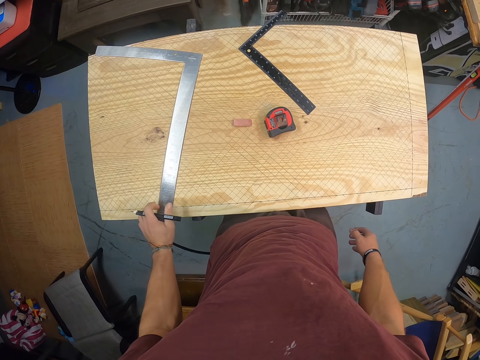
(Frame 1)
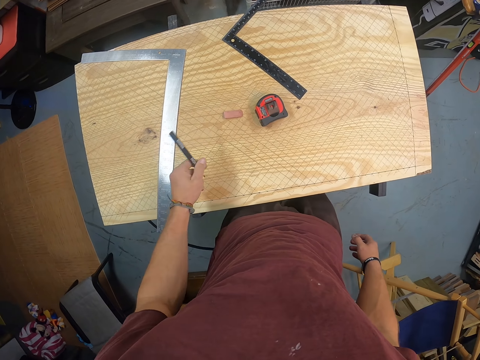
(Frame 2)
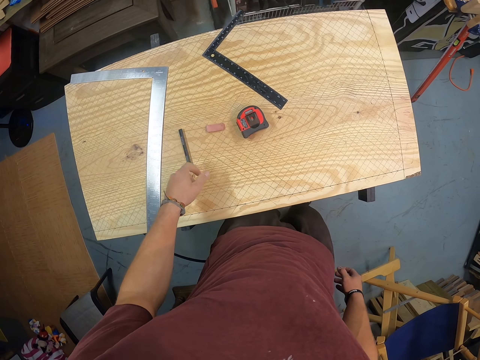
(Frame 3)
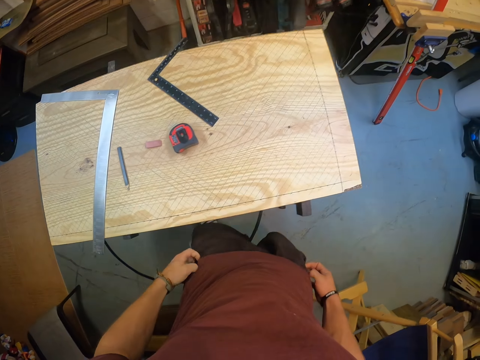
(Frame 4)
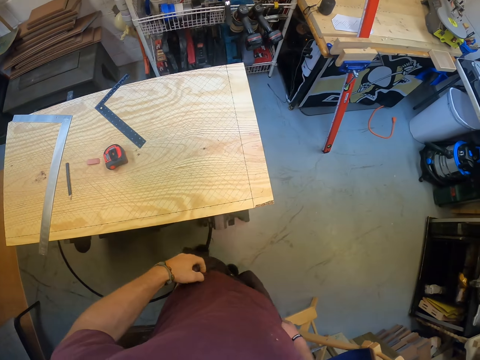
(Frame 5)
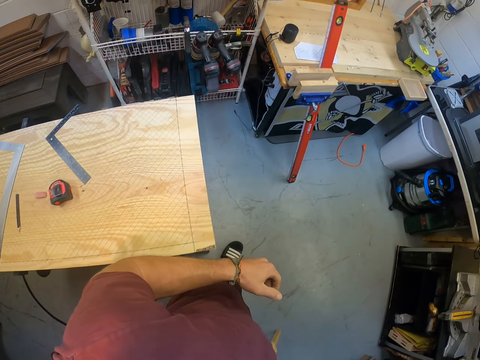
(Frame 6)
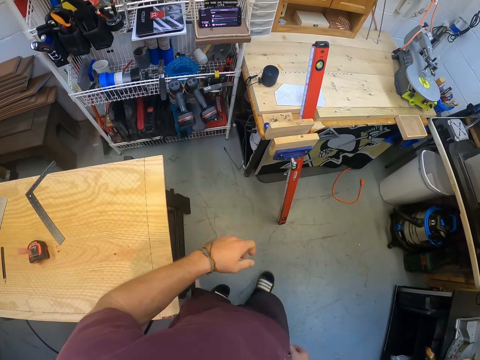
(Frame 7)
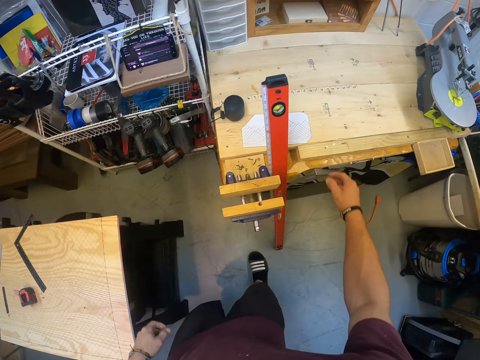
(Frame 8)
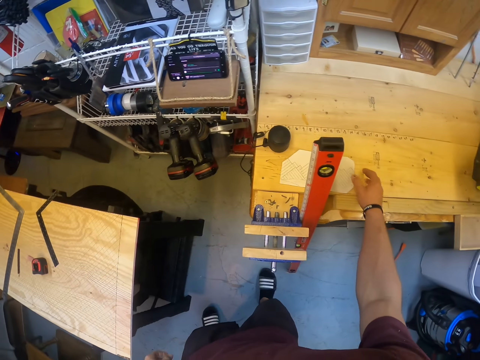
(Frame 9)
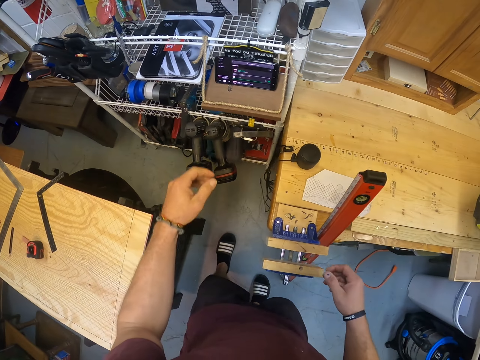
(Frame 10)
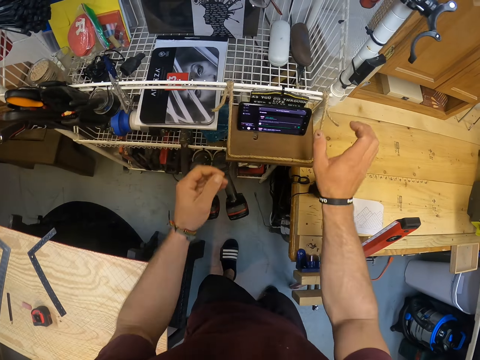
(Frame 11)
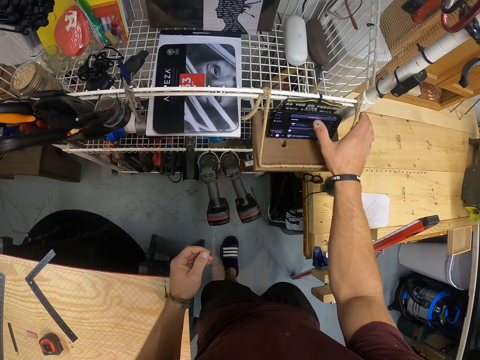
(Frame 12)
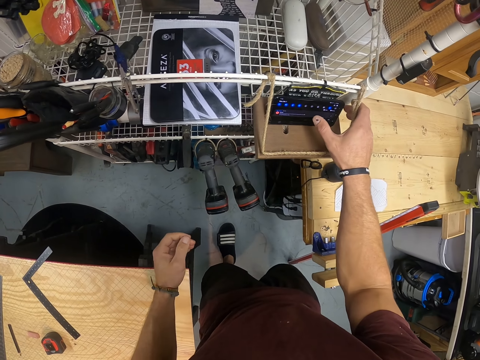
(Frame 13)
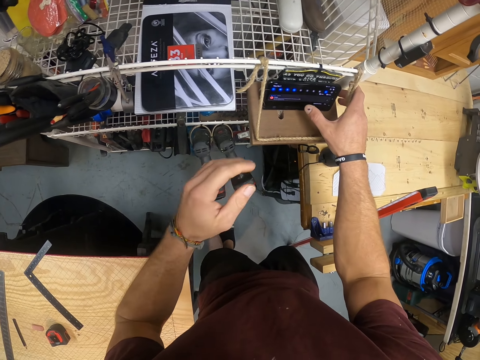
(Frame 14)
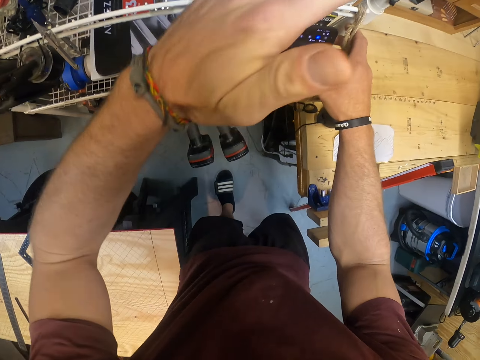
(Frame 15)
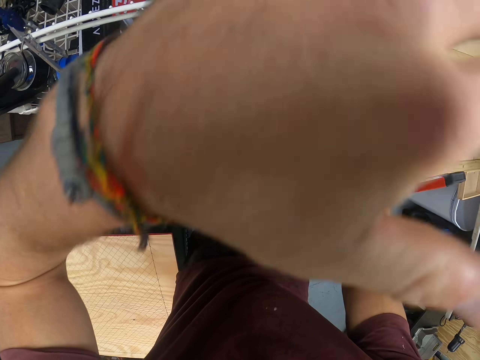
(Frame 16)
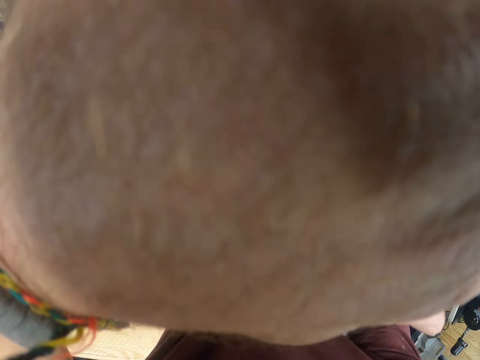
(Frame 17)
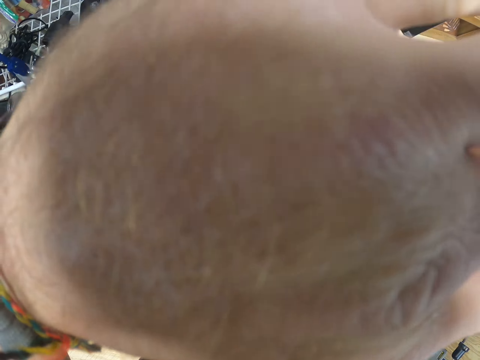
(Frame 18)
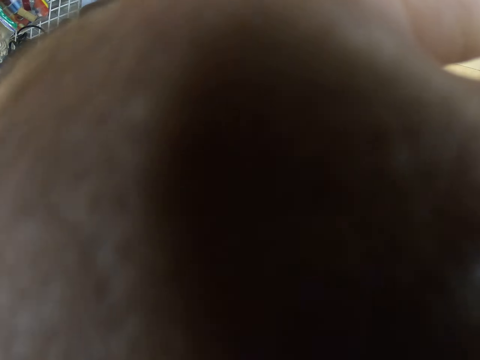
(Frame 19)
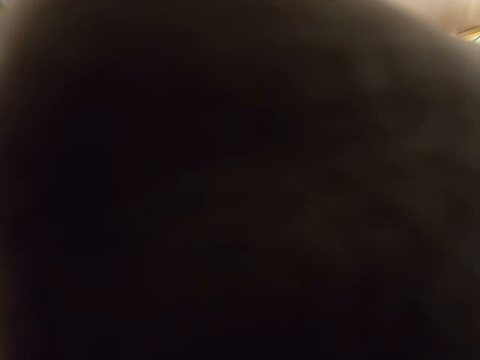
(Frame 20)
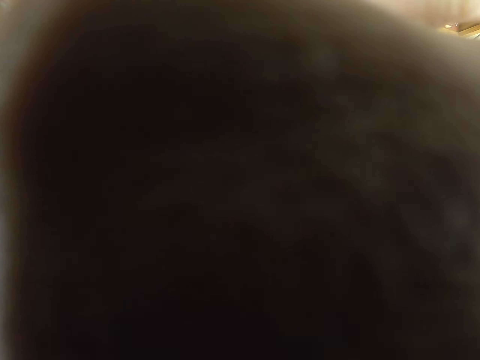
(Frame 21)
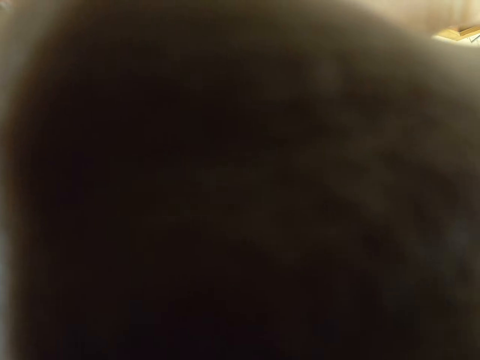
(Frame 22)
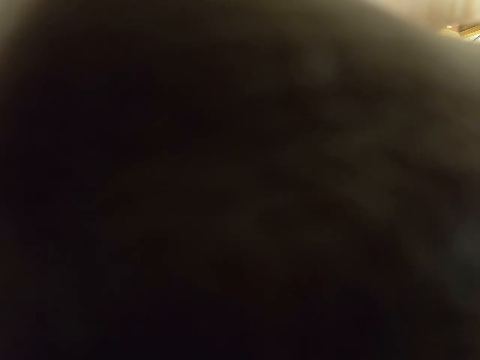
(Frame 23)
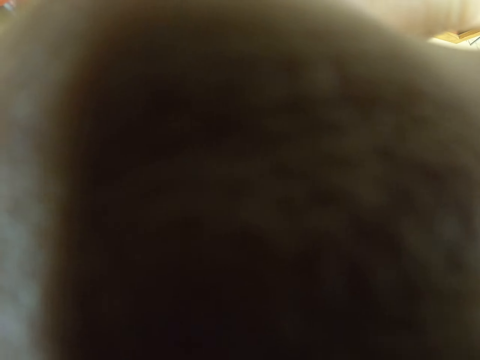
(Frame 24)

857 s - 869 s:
The camera wearer drops the pencil on the table with his left hand. He touches his pants with both hands. He moves around. He touches the table with his right hand. He operates a phone on a shelf with his right hand. He covers his face with his left hand.

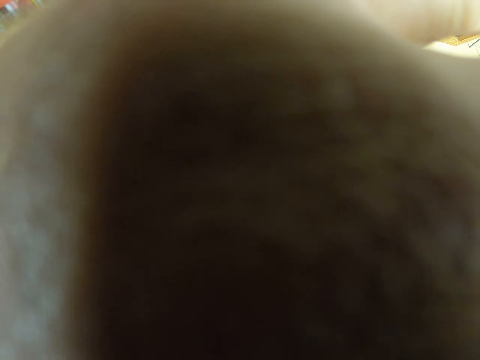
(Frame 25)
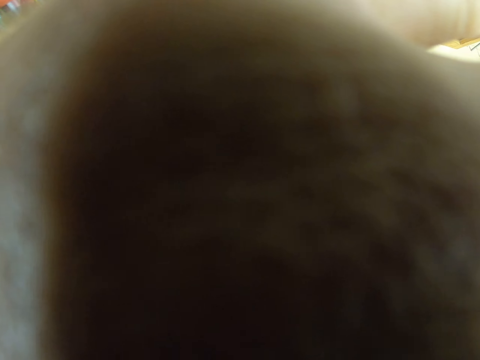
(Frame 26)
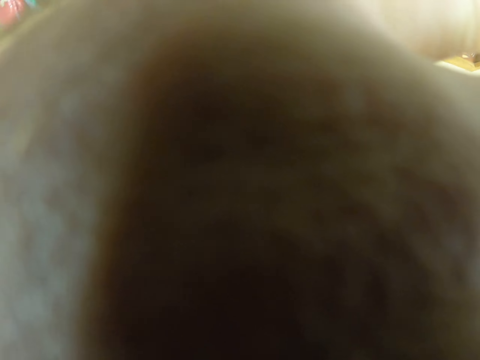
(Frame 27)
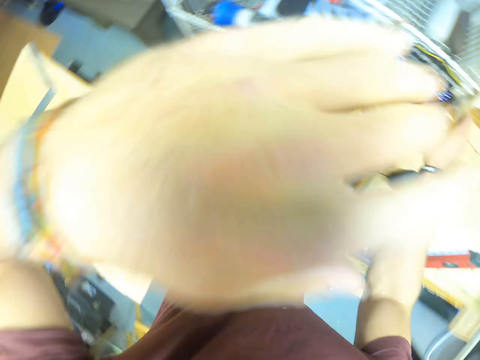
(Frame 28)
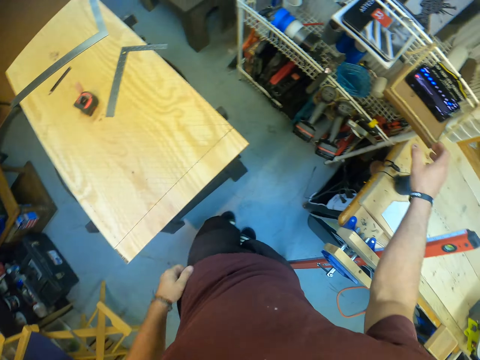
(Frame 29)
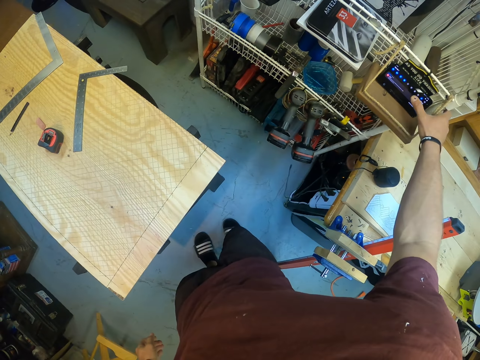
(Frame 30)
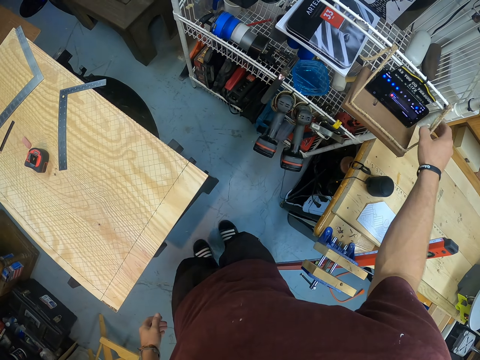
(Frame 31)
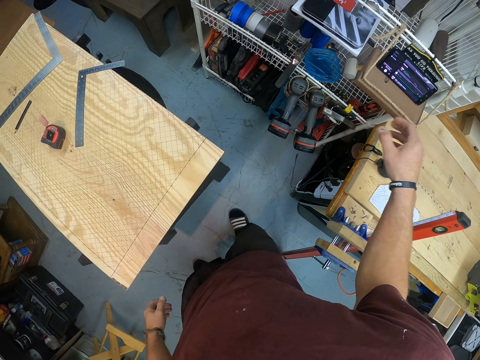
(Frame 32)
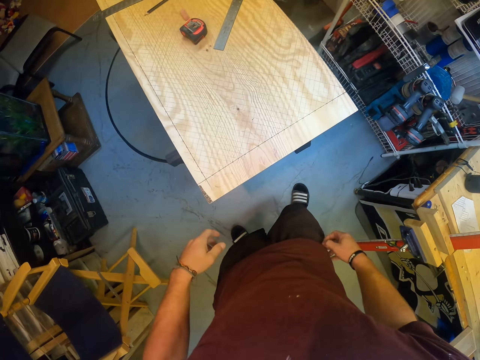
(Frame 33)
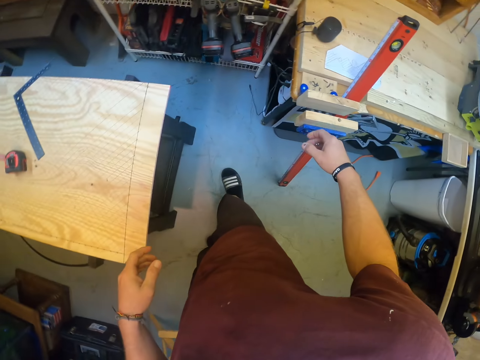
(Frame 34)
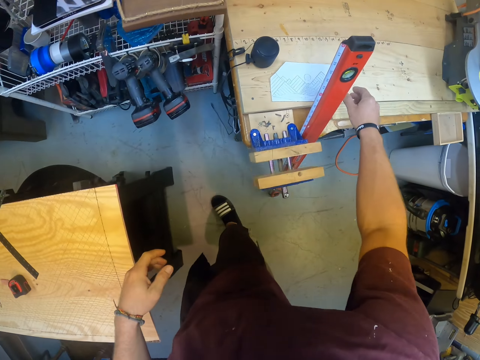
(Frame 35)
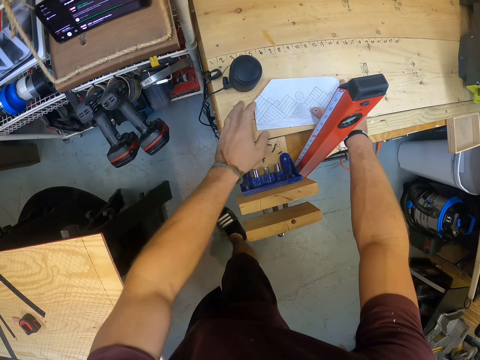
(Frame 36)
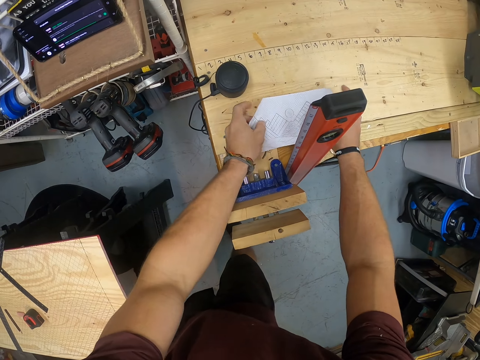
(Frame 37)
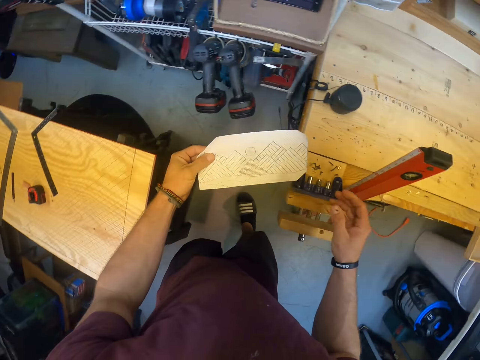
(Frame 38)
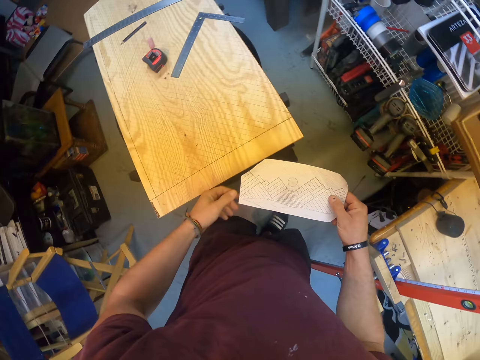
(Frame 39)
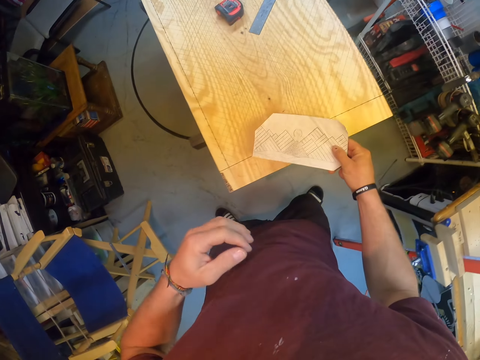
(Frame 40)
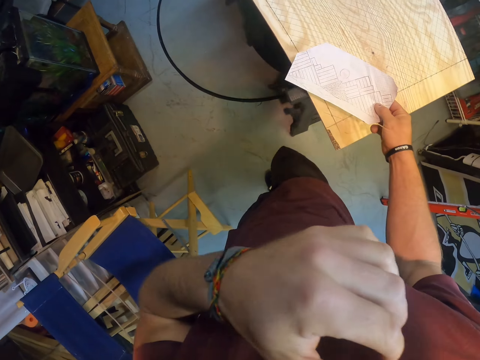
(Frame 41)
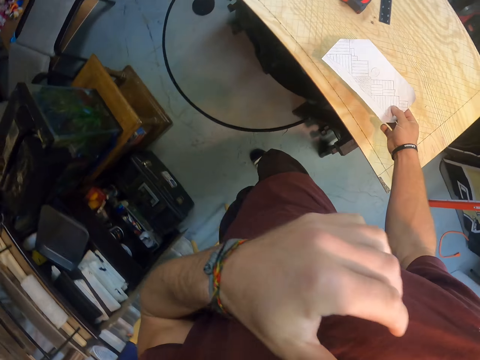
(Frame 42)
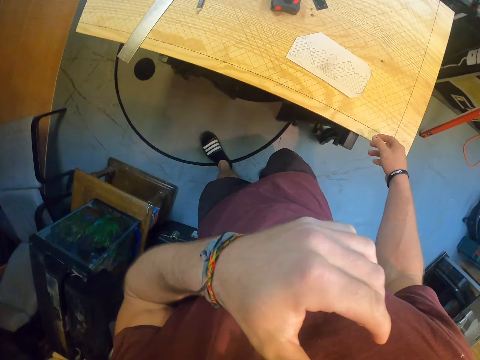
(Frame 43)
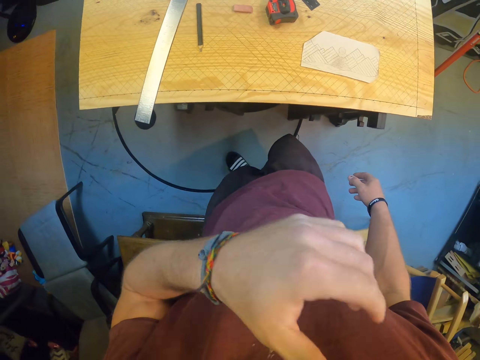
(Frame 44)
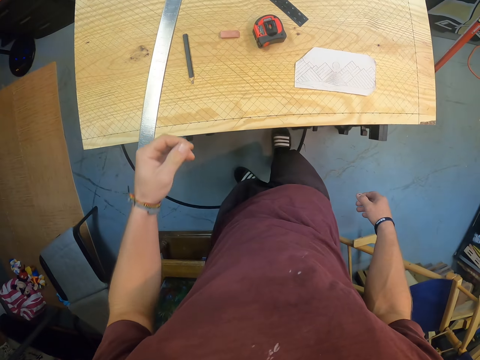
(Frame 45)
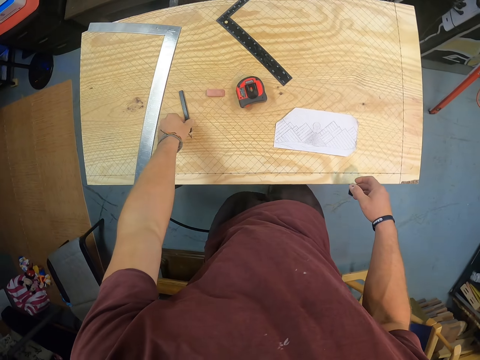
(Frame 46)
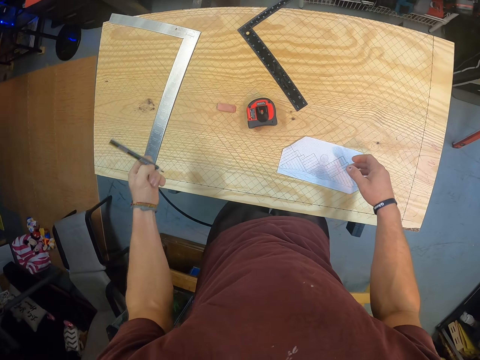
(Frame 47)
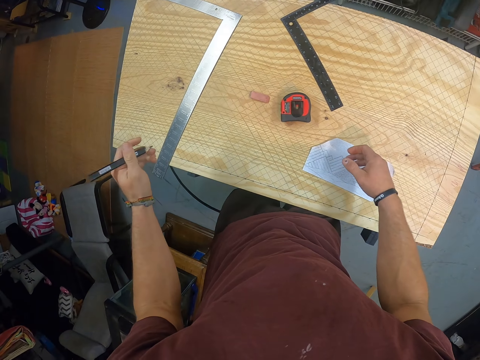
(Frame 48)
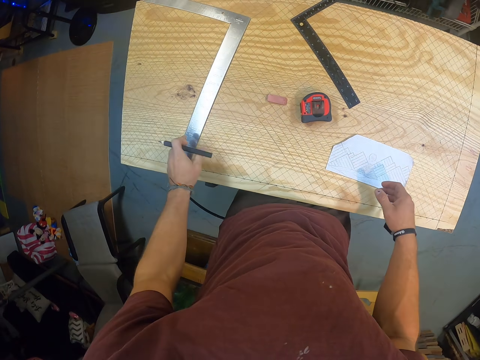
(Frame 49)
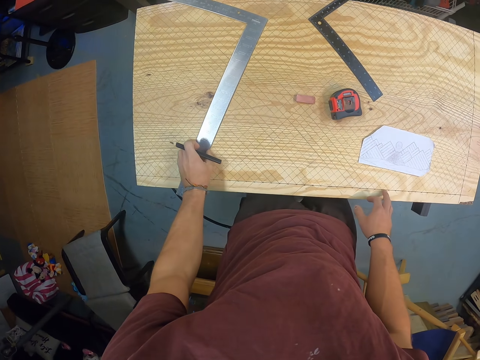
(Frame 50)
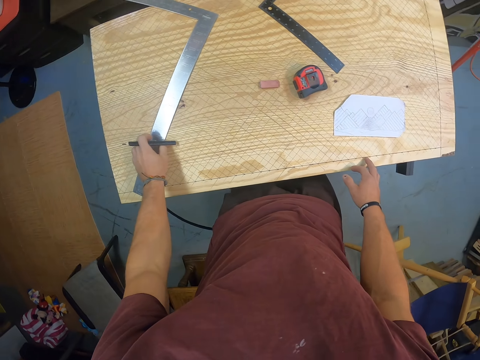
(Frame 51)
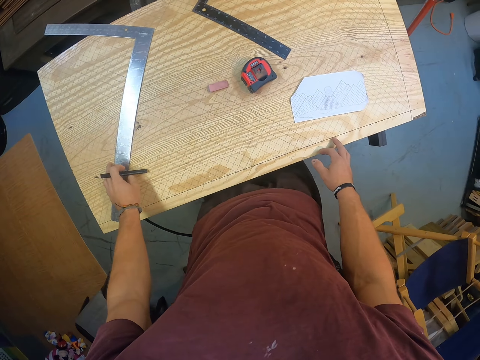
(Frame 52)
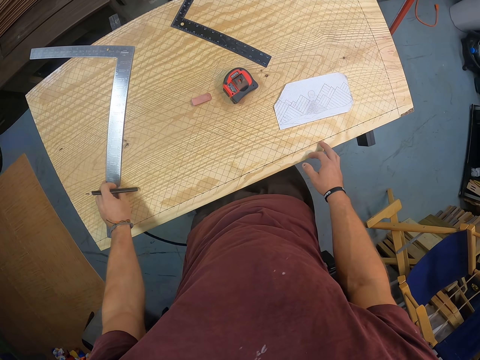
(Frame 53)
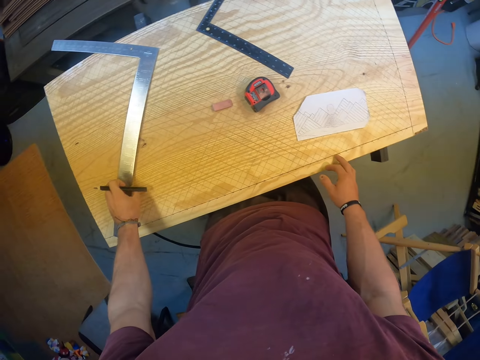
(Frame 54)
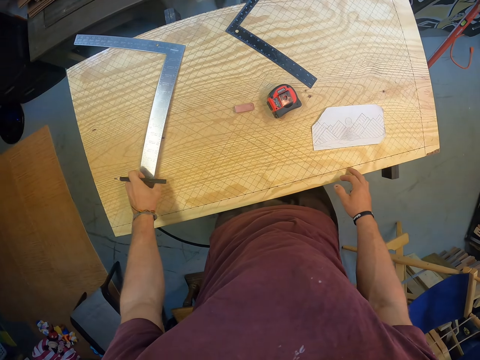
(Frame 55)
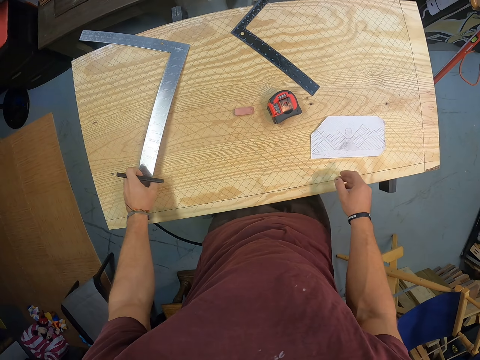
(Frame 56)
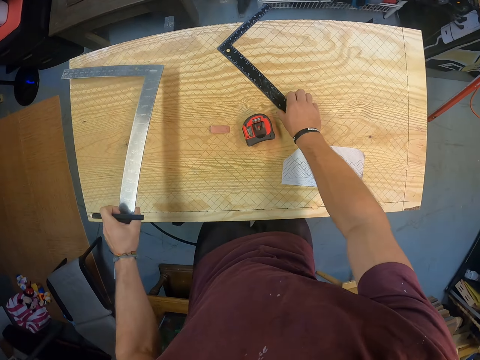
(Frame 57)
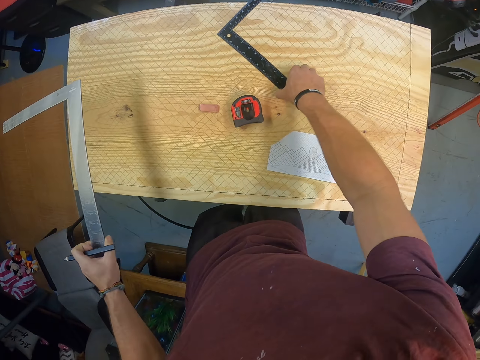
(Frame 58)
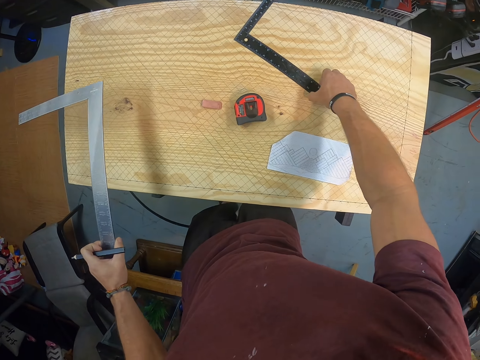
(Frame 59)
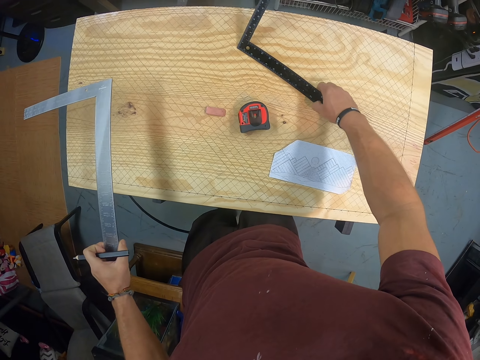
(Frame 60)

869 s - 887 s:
The camera wearer operates the phone on a shelf with his right hand. He picks a paper from a table with both hands. He holds the paper with his right hand. He scratches his chin with his left thumb. He drops the paper on the table with his right hand. He picks the pencil from the table with his left hand. He moves the framing square on the table with his left hand. He picks the framing square from the table with his left hand. He picks a framing square from the table with his right hand.
